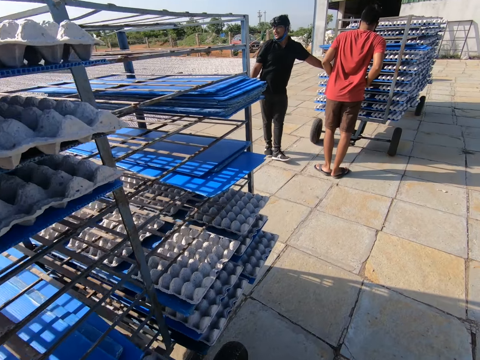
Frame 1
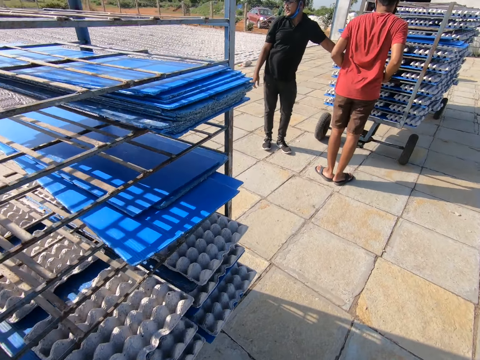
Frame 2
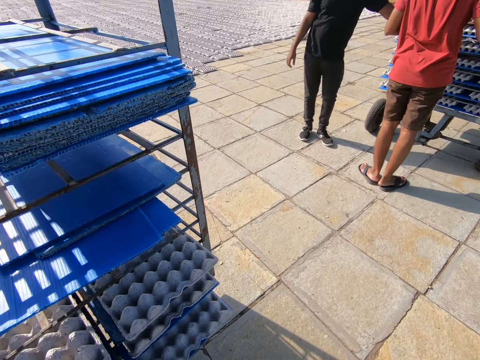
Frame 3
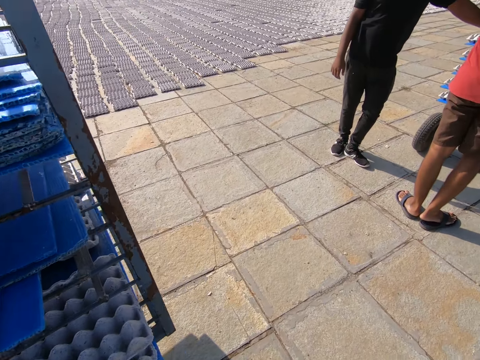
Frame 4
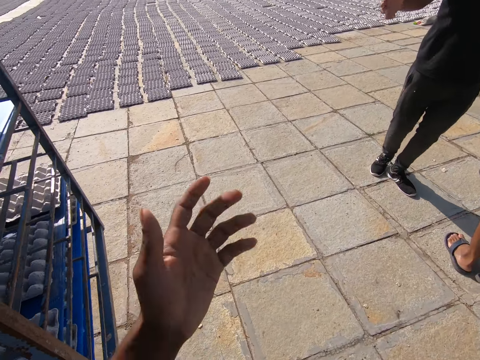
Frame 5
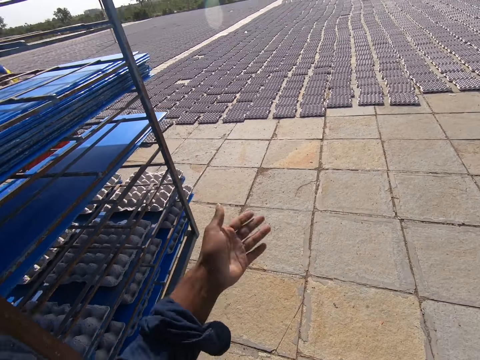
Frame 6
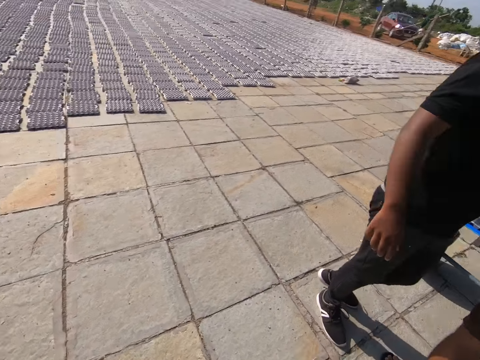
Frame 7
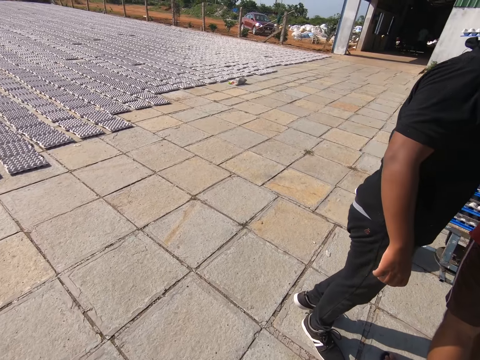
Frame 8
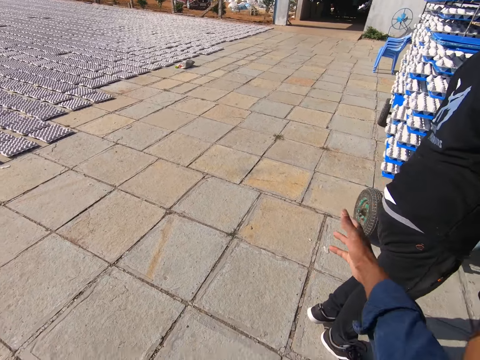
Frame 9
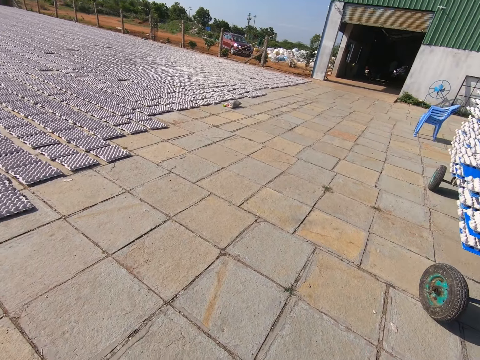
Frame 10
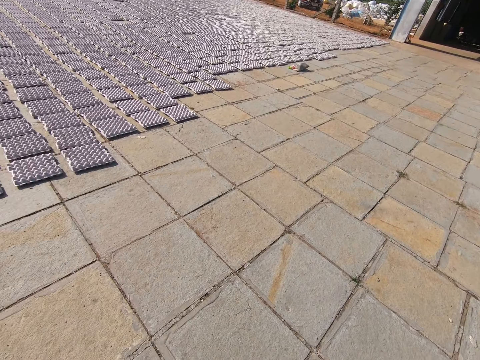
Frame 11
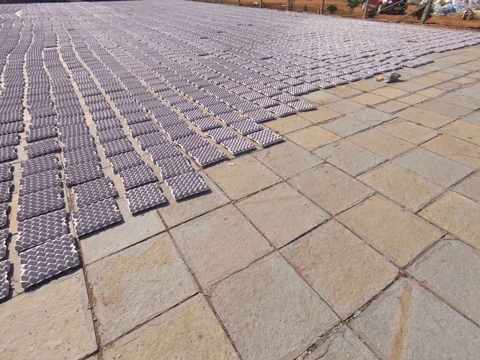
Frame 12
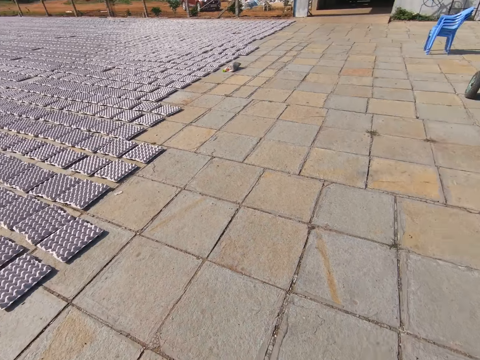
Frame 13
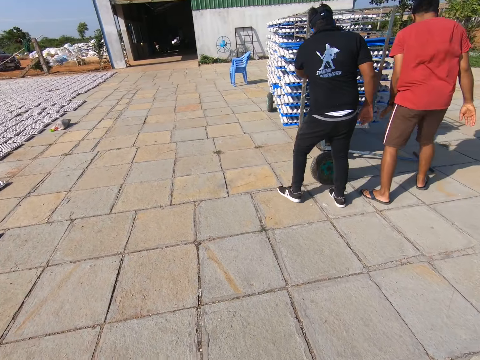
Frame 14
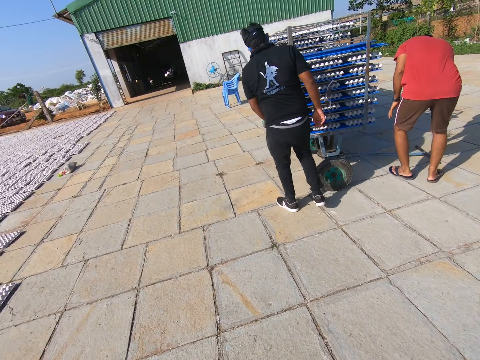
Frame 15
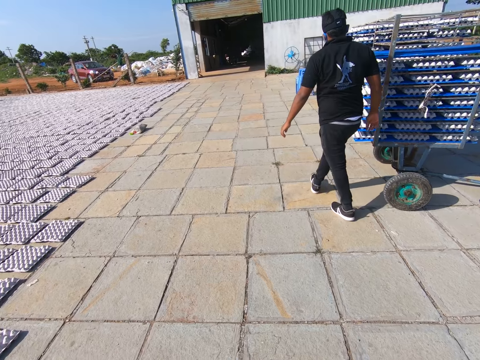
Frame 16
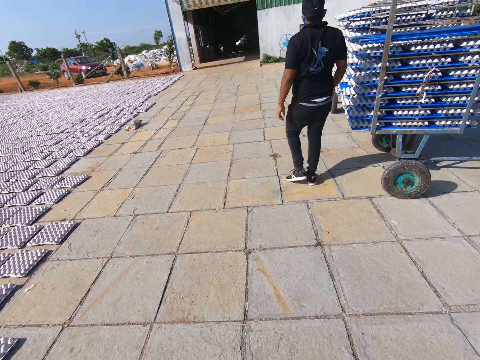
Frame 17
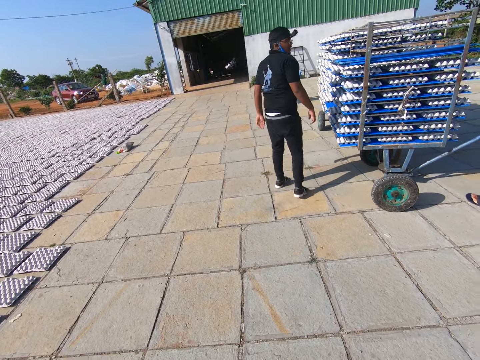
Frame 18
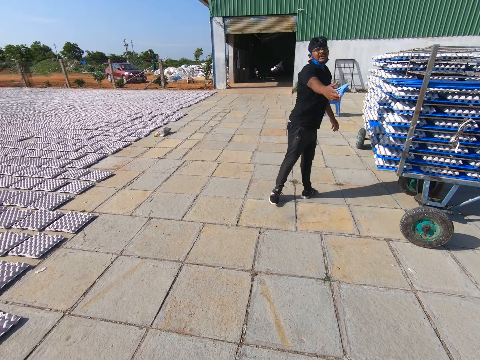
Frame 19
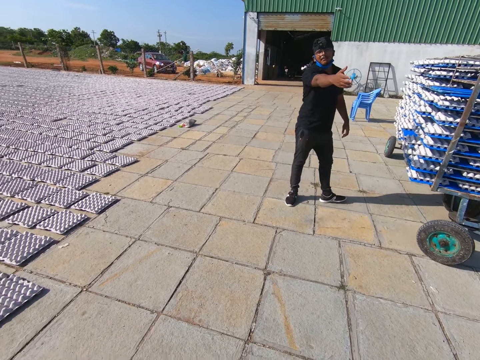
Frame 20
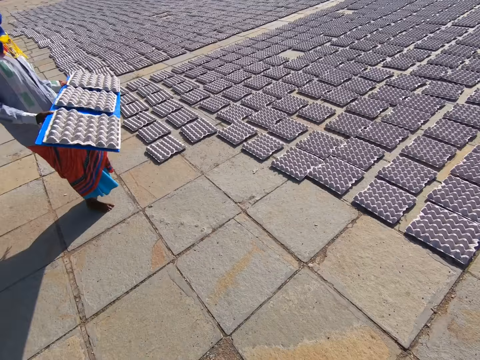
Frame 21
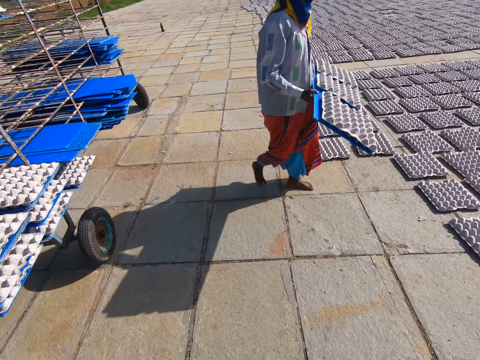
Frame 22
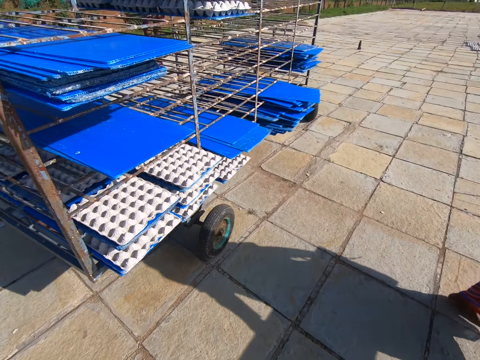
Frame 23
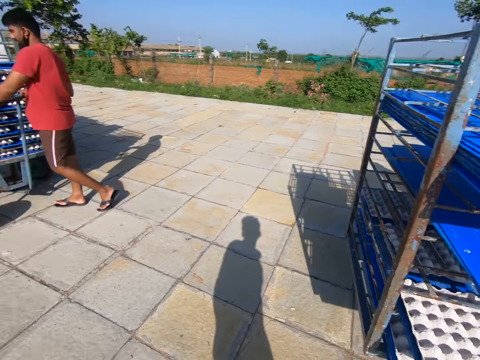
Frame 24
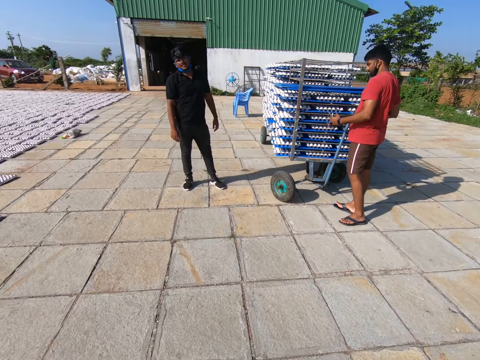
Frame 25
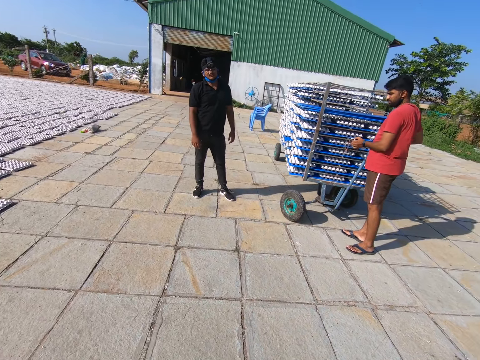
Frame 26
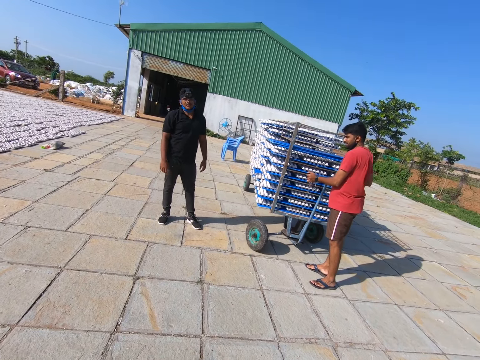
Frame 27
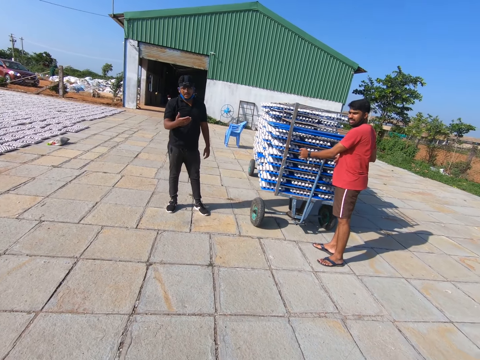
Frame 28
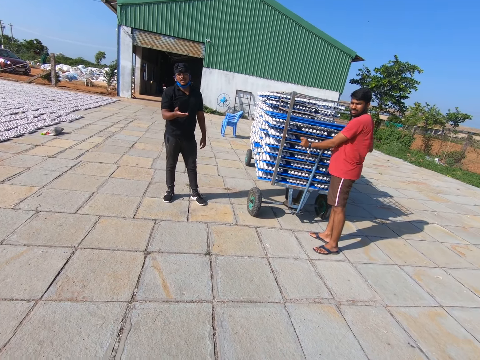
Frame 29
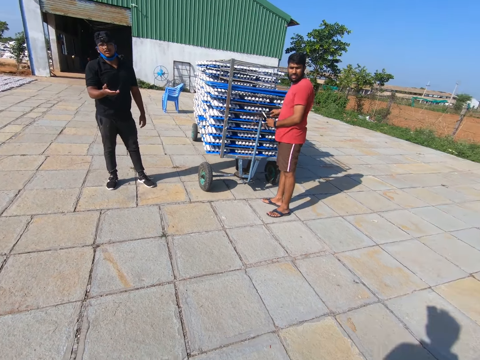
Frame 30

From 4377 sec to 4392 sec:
The camera wearer interacts with a man. Another man lifts the handle of the rack with his hands.

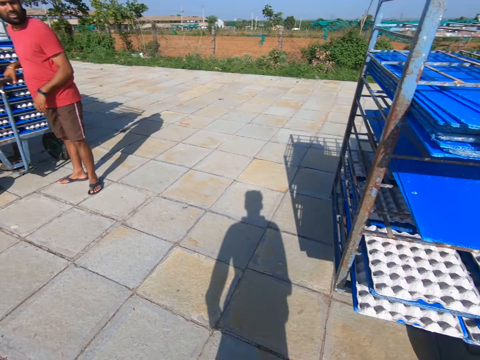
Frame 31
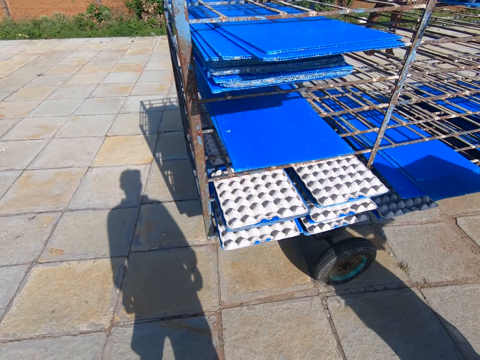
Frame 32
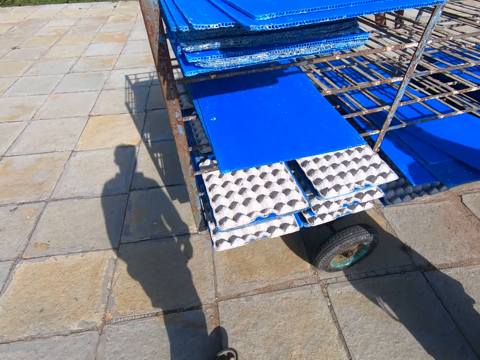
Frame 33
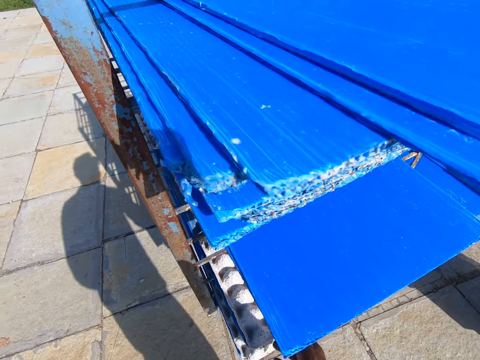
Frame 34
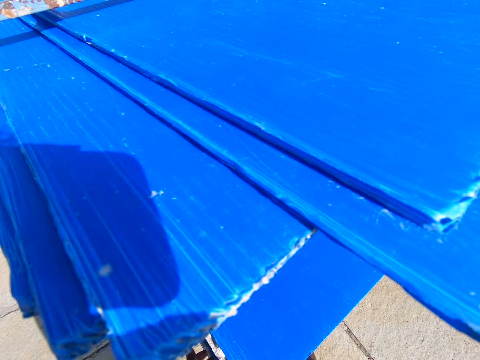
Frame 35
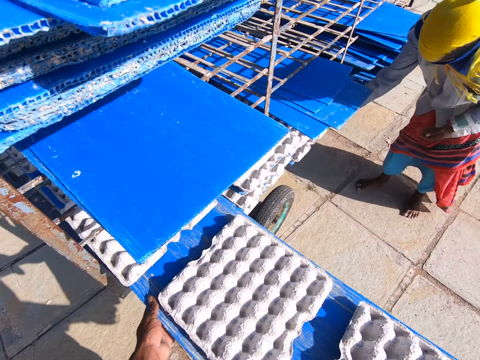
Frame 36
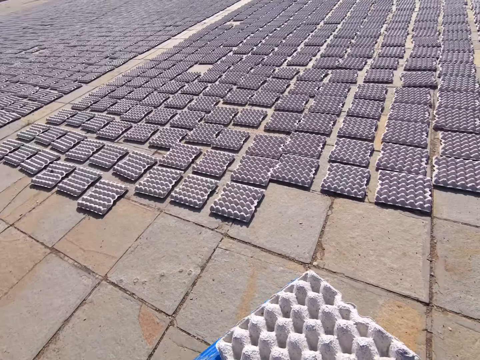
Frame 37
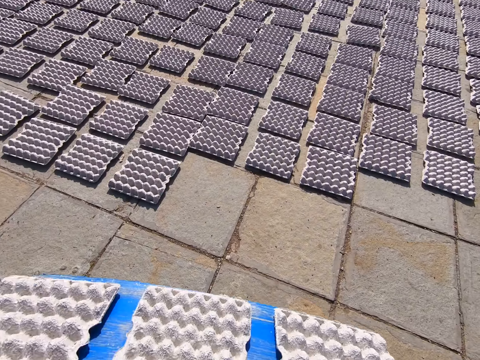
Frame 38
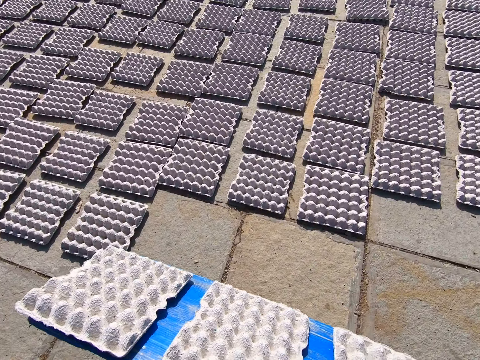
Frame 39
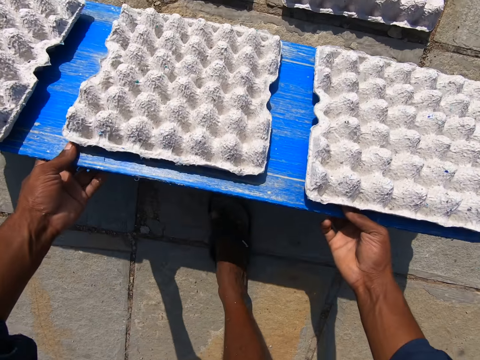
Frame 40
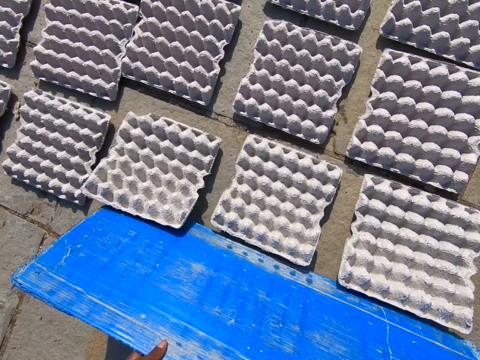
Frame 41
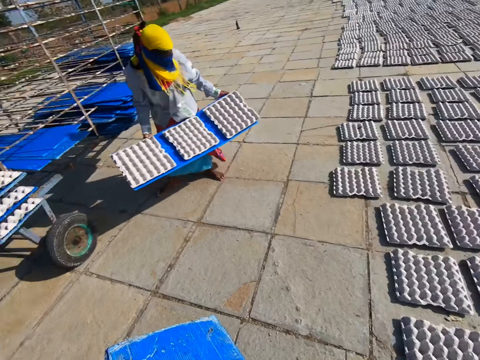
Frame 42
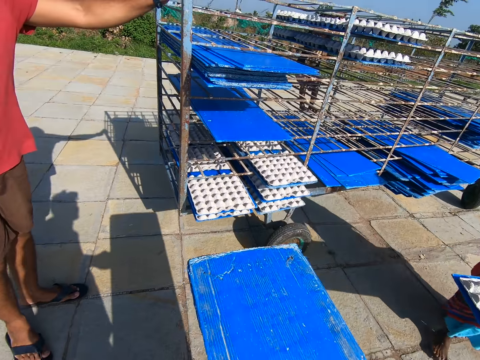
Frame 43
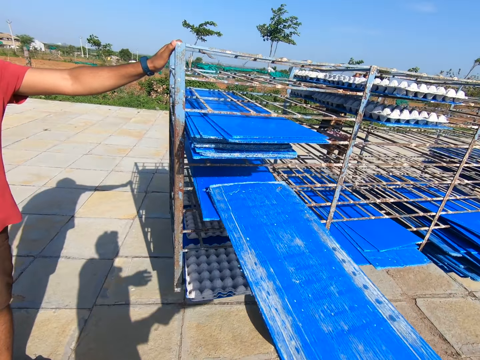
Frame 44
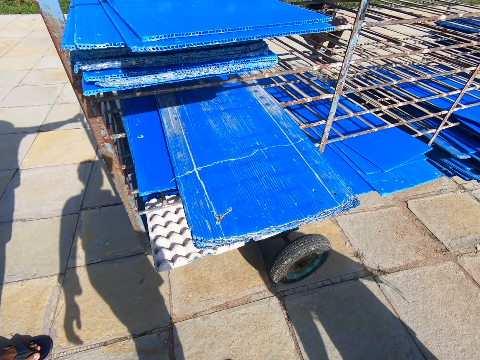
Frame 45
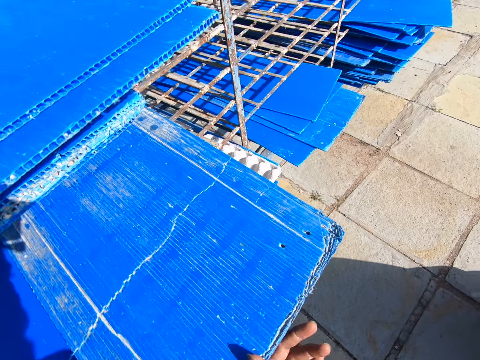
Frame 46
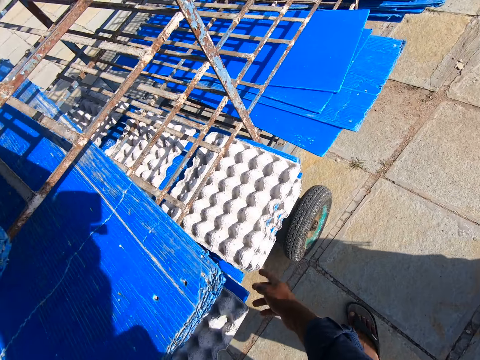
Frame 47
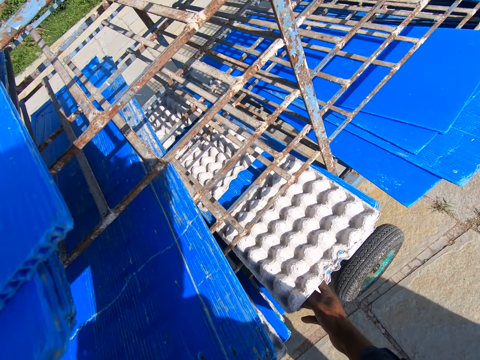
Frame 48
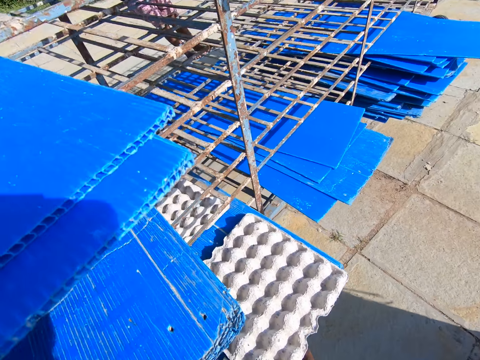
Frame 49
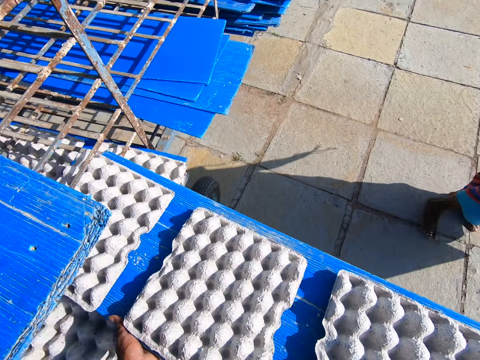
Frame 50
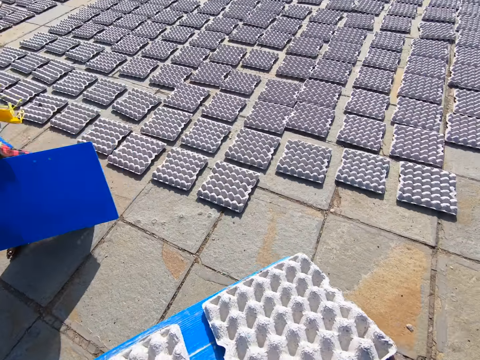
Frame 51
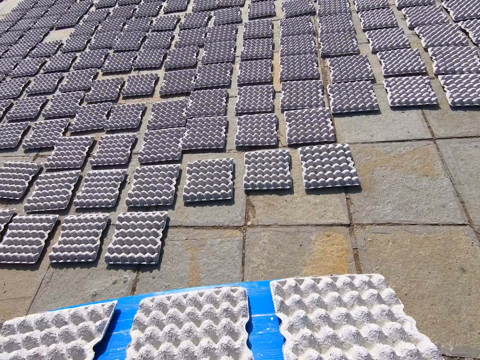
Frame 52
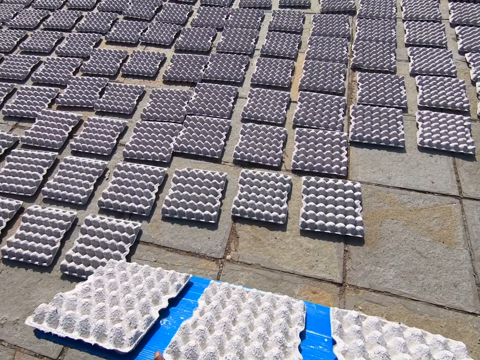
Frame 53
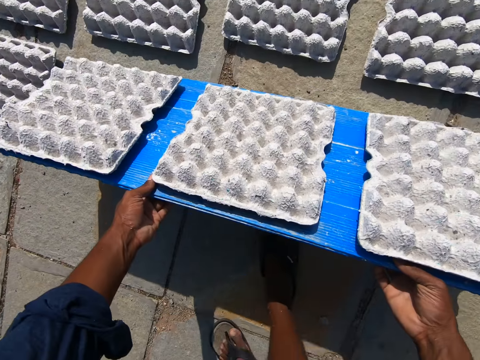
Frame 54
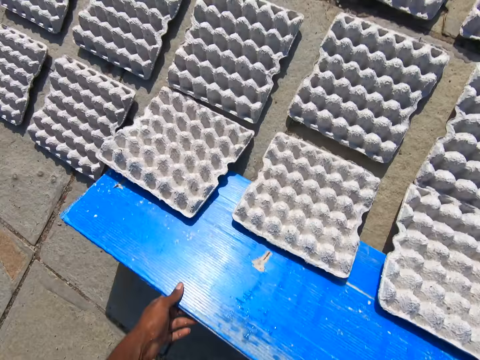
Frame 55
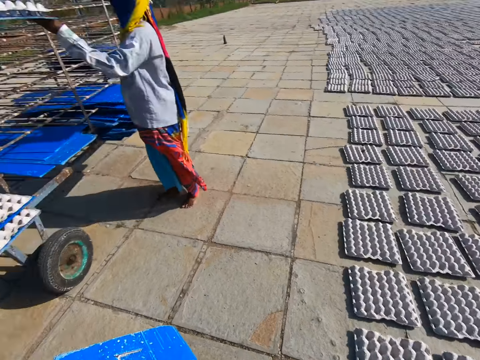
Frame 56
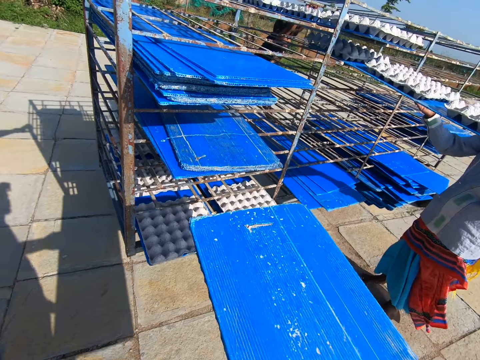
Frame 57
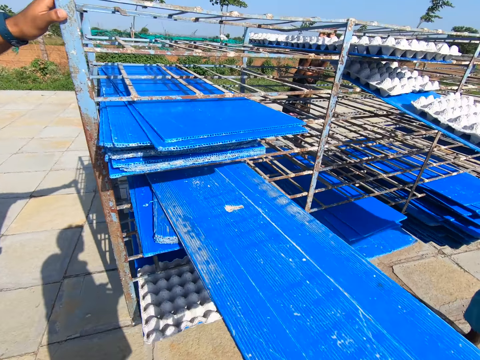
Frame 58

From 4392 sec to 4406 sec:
The camera wearer takes out a tray from the rack with his hands. He carries some egg trays. He drops the crates on the tray in his hands on the floor. Someone puts the egg trays down. The man interacts with the camera wearer. The woman carries some crates with a tray in her hands. The camera wearer drops the tray in his right hand into the rack. He takes out a tray from the rack with his hands. He carries some egg trays. He drops the crates on the tray in his hands on the floor. Someone puts the egg trays down. The woman takes out a tray from the rack with her hands. The camera wearer puts the courier on the track.
